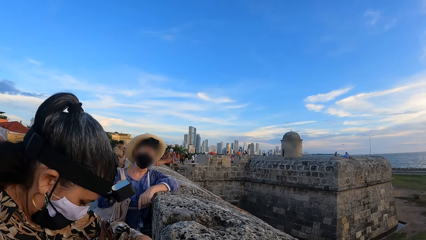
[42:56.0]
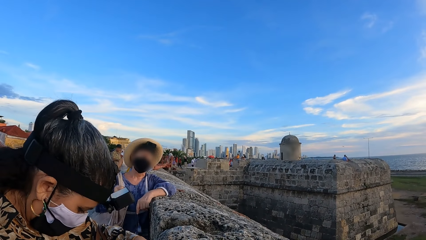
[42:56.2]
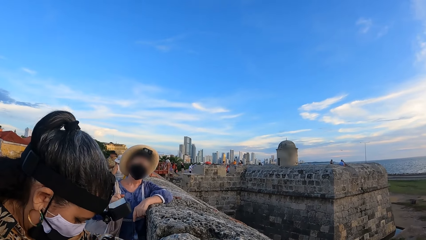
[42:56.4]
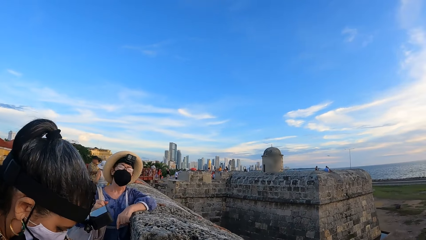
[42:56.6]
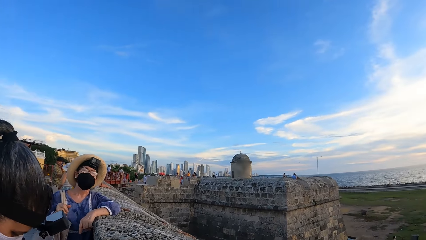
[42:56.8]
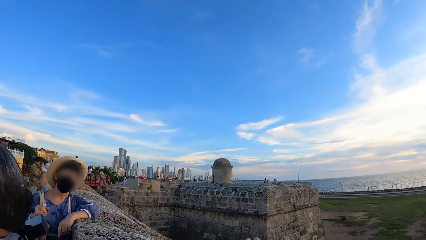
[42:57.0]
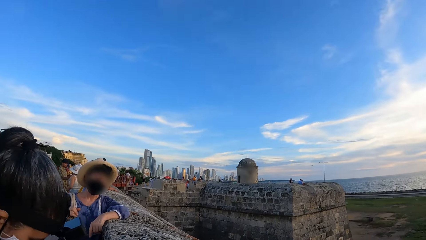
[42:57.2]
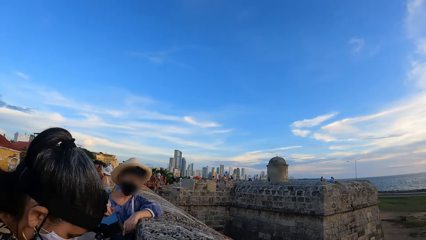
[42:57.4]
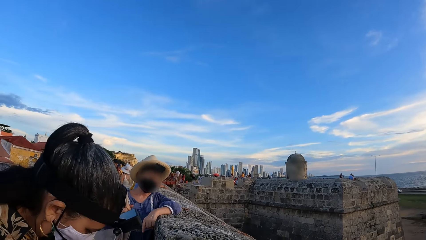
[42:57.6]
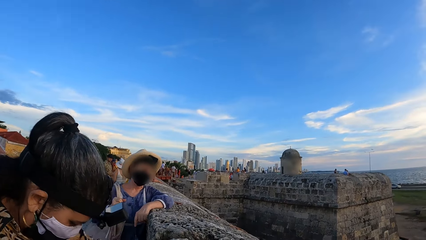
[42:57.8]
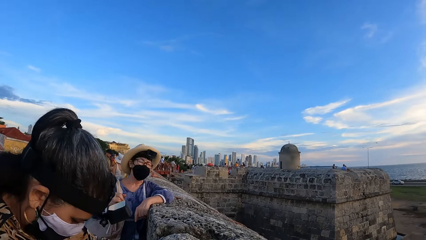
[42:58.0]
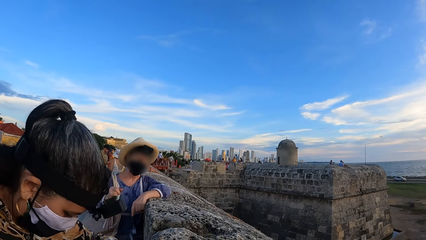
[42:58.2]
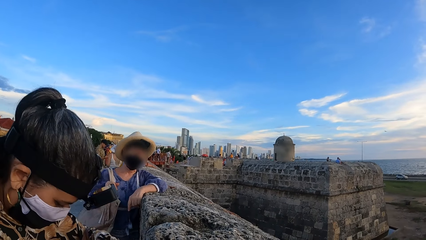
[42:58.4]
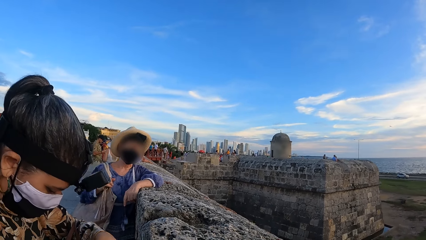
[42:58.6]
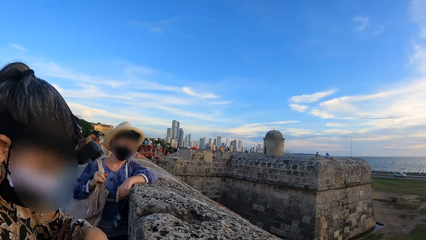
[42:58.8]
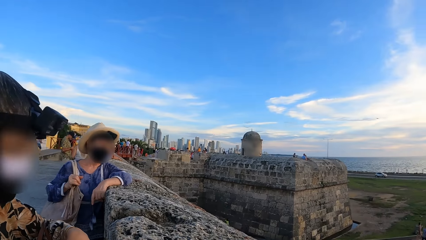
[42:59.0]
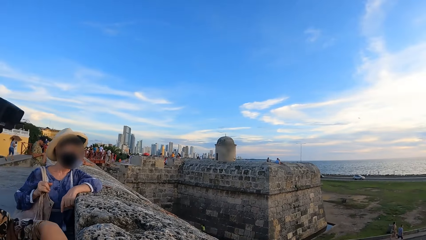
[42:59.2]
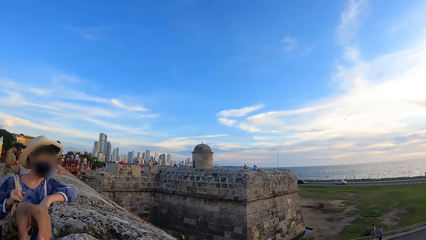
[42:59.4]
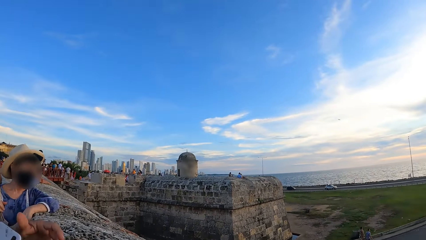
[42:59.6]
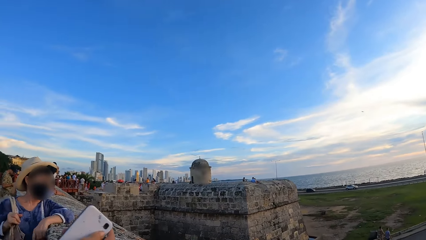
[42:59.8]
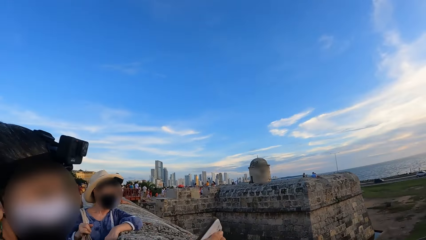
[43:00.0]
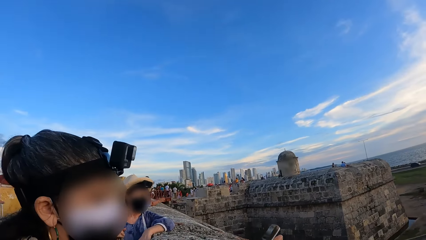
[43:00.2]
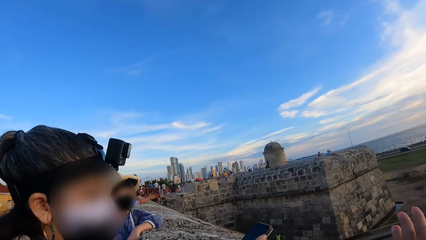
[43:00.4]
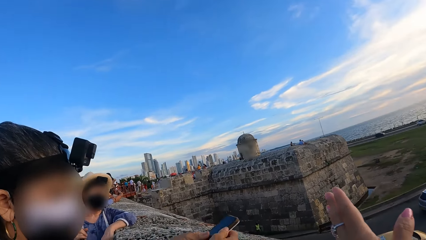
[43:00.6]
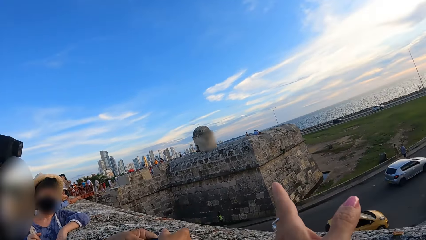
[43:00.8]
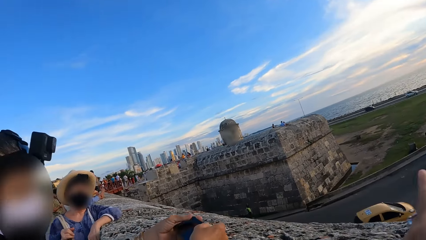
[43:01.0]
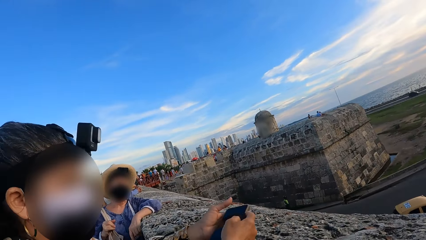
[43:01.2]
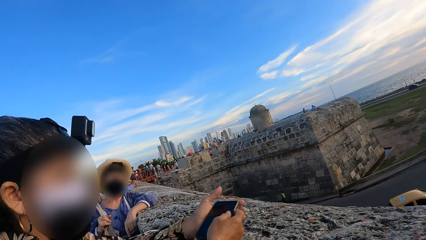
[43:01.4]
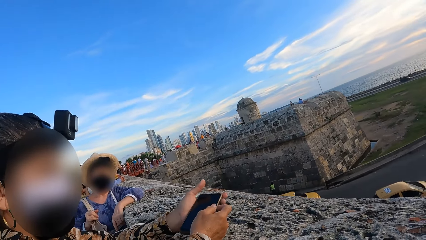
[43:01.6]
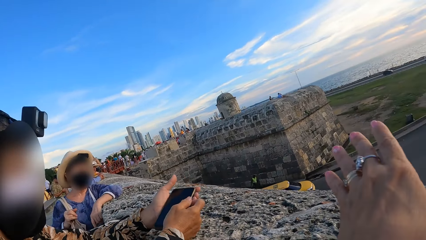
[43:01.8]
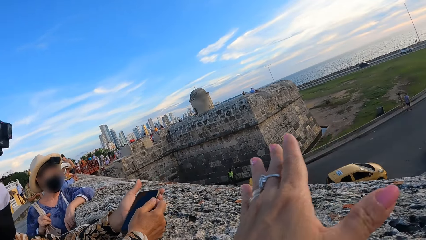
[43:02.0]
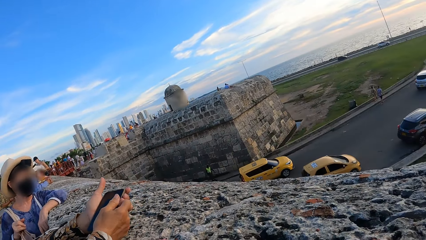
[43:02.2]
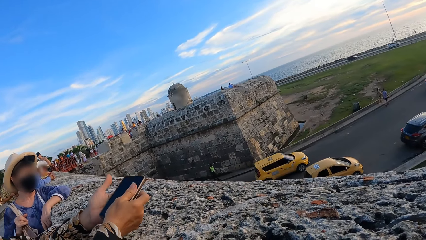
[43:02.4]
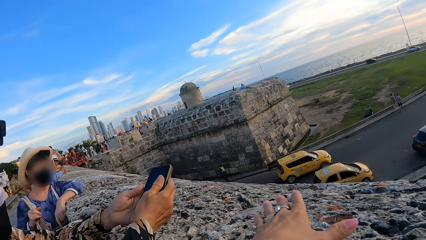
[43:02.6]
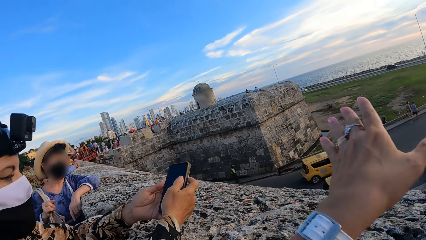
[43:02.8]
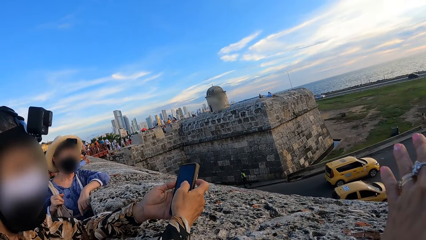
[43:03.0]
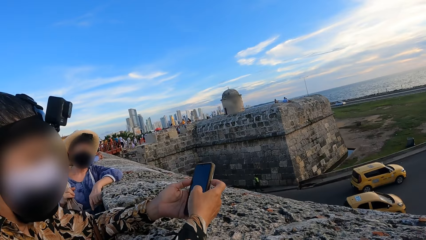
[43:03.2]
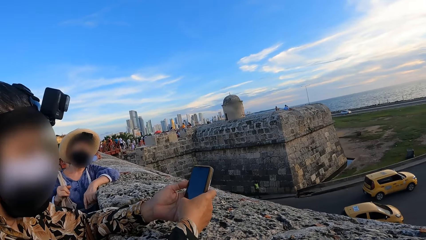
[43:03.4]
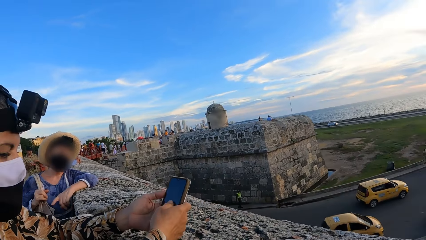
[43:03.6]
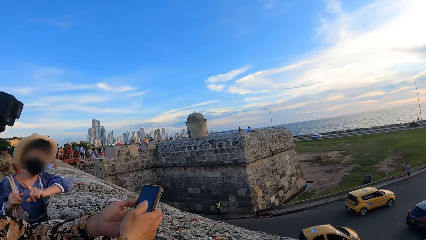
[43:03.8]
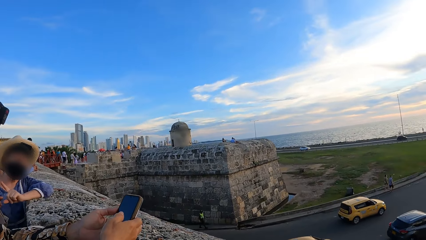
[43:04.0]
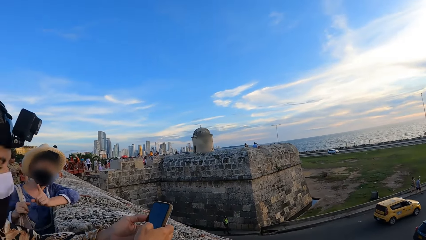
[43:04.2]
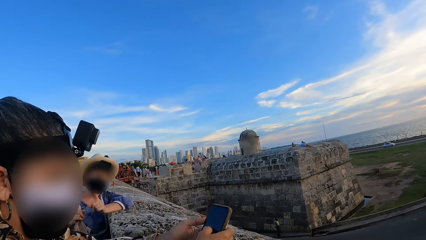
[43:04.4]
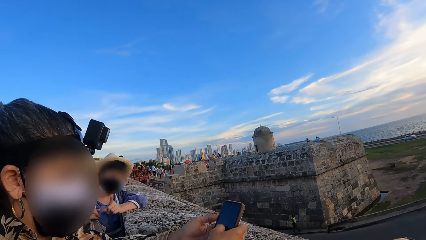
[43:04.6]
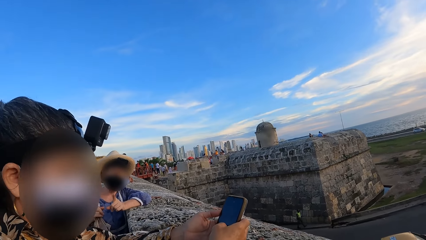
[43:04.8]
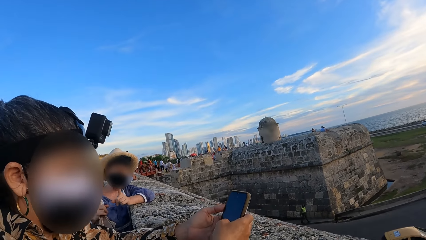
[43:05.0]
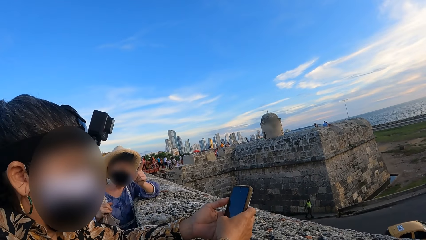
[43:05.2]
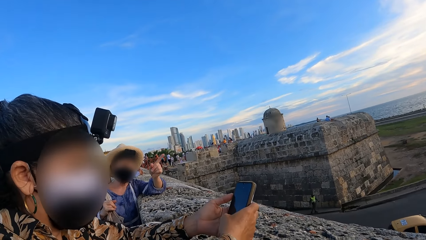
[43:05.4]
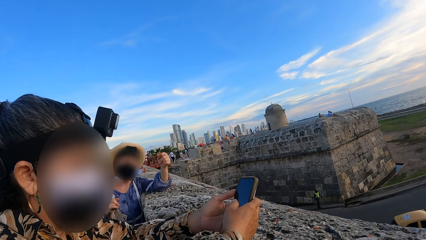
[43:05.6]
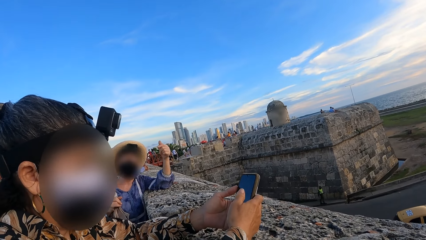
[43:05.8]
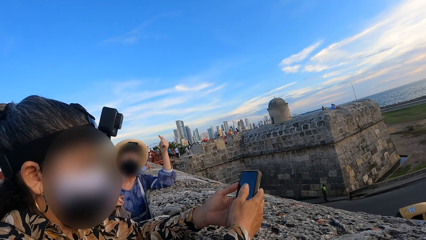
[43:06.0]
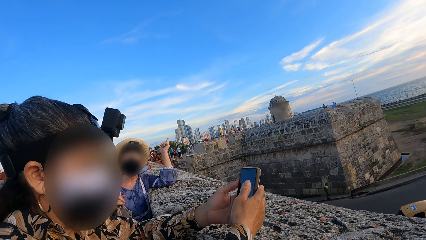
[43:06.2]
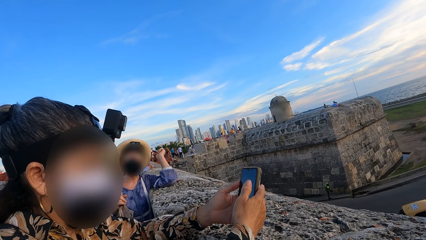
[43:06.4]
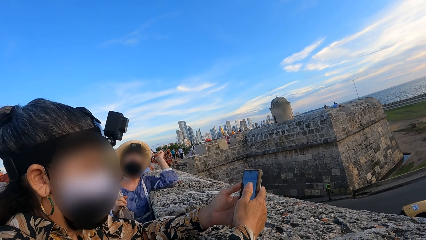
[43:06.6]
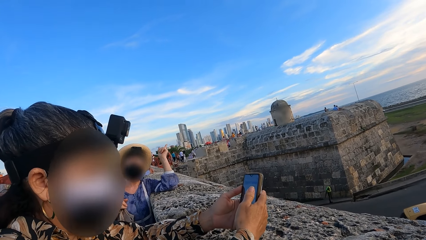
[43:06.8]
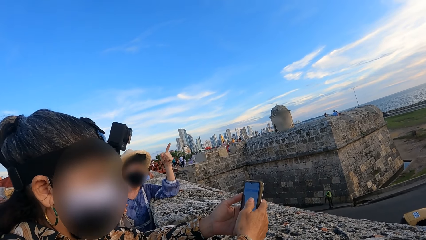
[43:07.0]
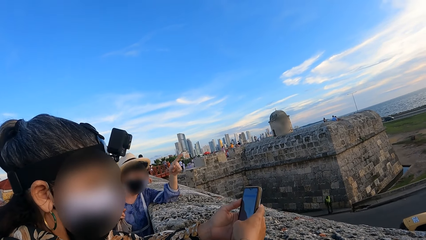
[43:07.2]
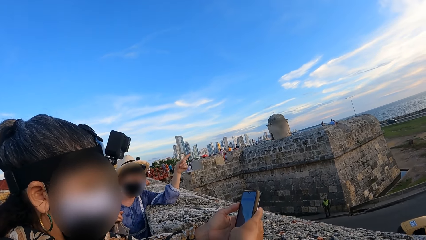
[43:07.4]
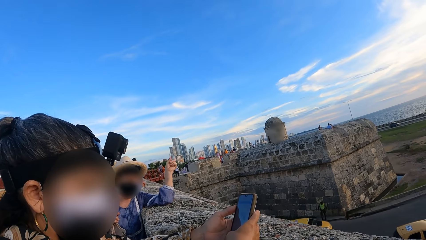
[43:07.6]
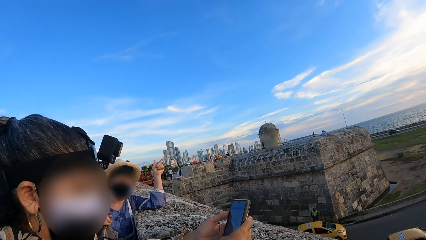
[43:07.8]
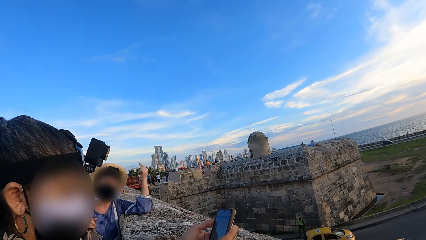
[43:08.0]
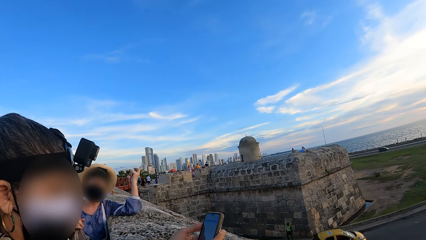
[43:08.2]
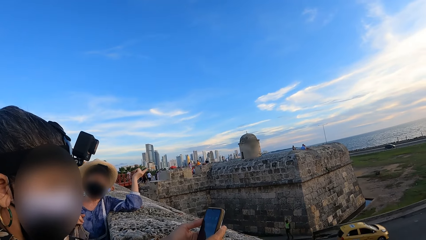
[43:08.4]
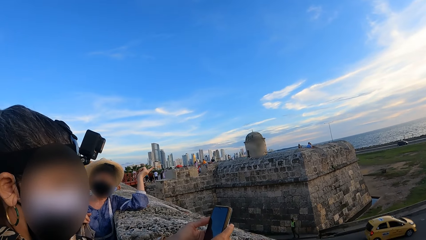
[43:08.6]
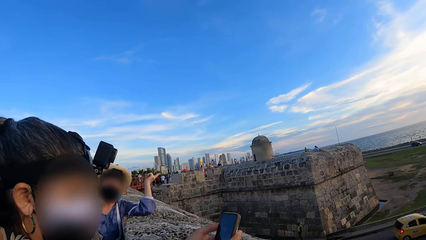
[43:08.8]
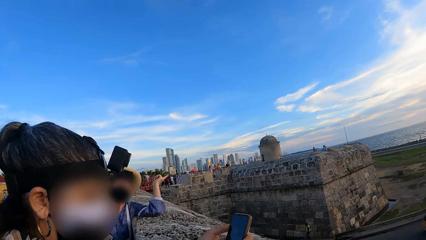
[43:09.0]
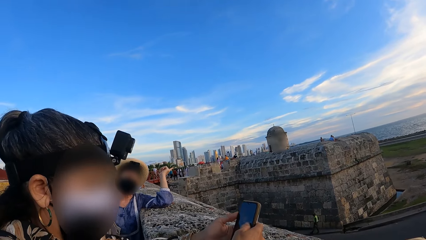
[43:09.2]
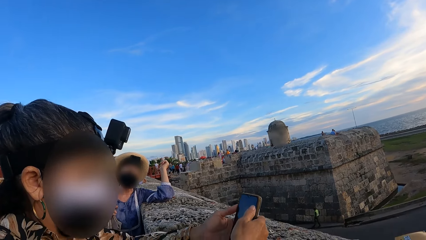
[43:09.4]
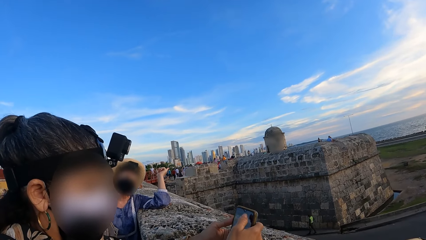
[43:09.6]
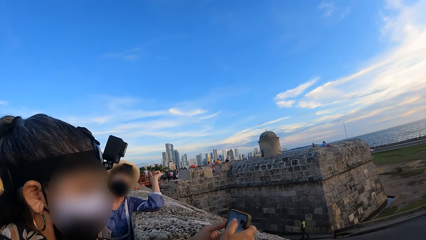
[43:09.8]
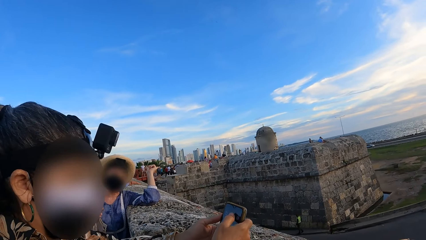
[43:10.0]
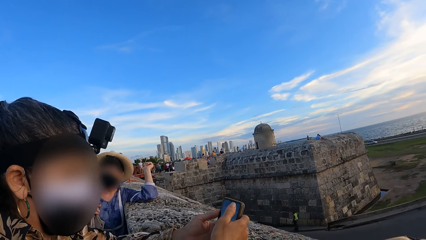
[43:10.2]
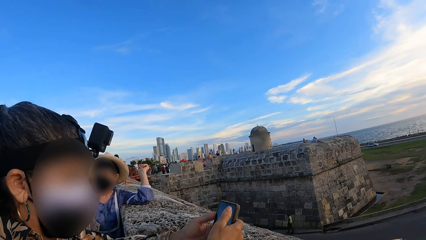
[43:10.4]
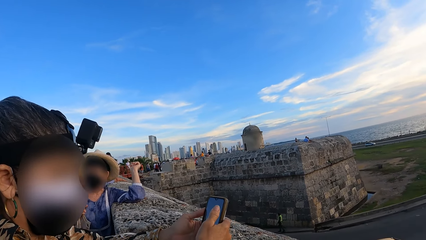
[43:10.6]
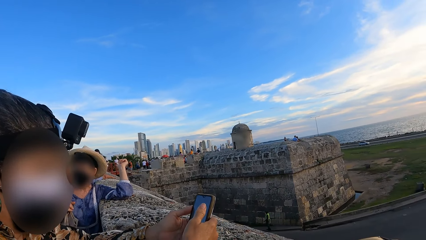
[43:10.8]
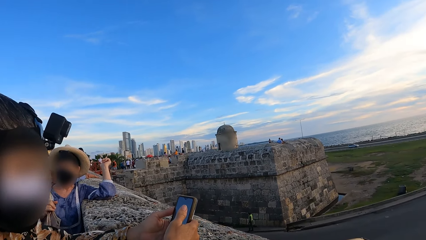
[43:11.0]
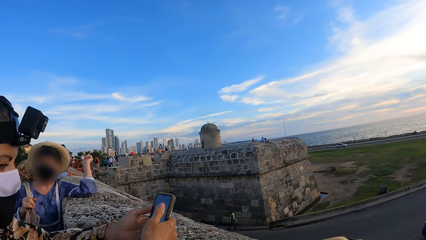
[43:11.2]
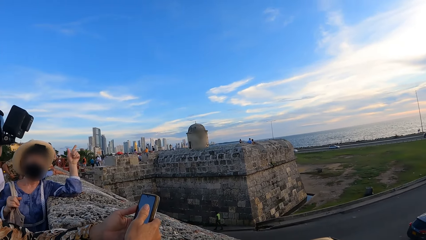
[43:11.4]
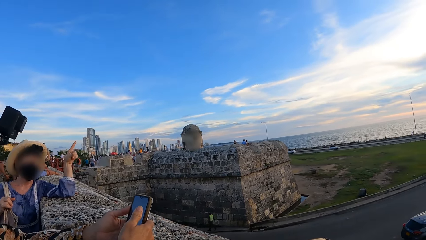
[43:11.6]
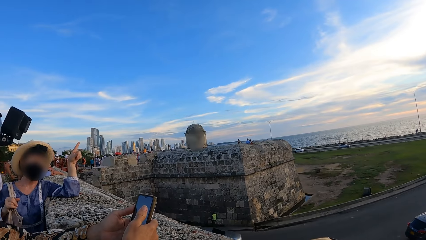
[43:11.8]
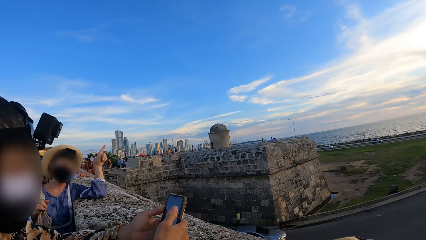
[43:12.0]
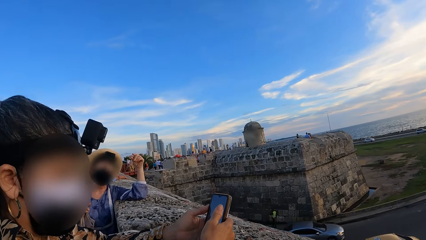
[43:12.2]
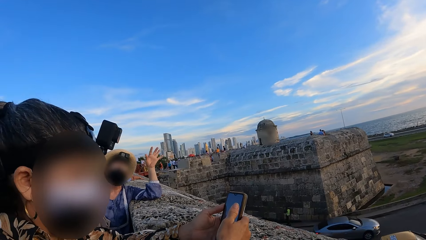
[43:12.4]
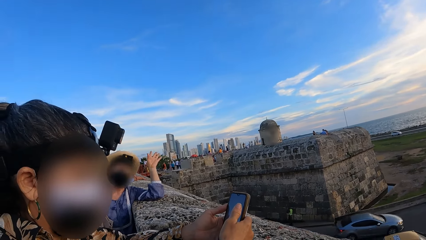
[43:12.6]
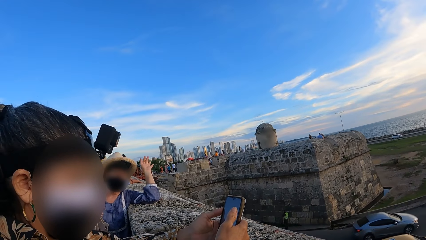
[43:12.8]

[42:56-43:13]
The camera wearer interacts with a lady. Another lady picks up a phone from a handbag. The first lady interacts with the camera wearer. The other lady operates the mobile phone. The camera wearer interacts with the first lady. The first lady interacts with the camera wearer. The other lady operates the mobile phone.
